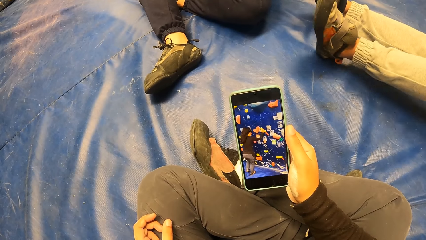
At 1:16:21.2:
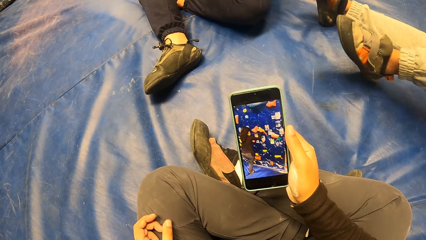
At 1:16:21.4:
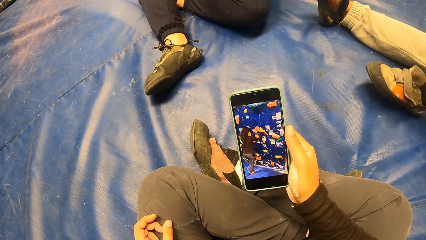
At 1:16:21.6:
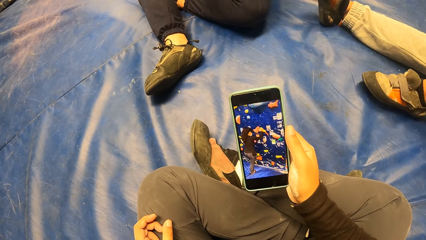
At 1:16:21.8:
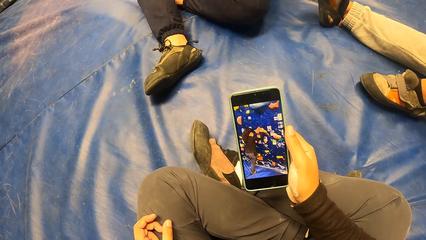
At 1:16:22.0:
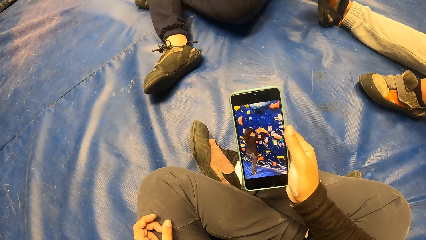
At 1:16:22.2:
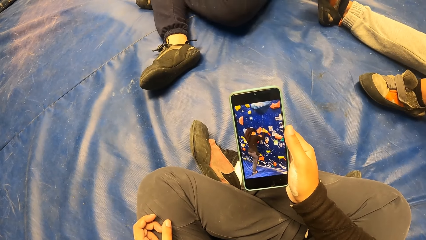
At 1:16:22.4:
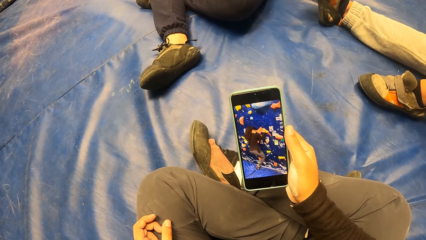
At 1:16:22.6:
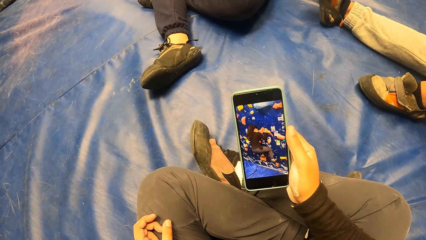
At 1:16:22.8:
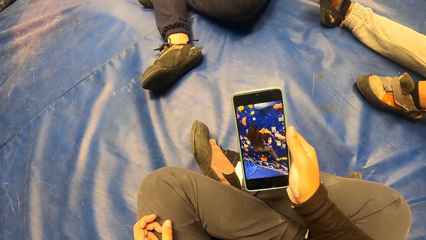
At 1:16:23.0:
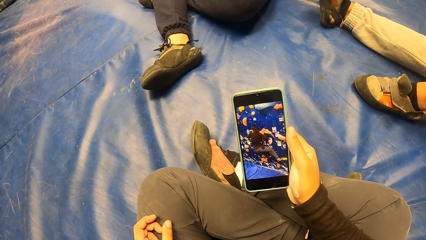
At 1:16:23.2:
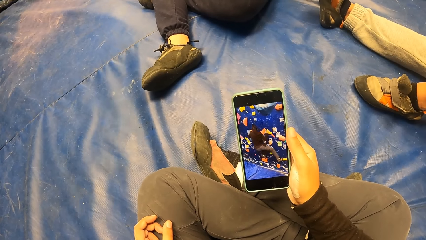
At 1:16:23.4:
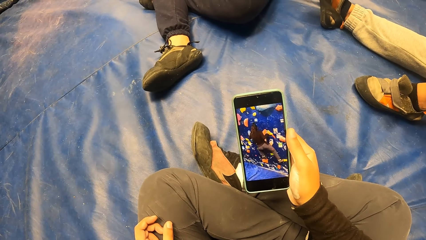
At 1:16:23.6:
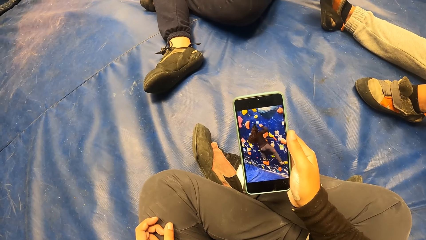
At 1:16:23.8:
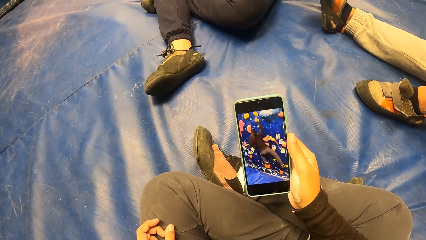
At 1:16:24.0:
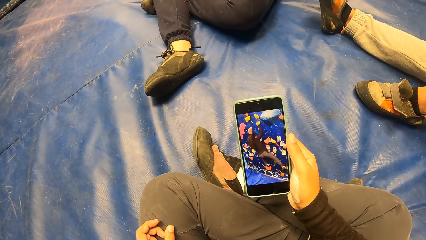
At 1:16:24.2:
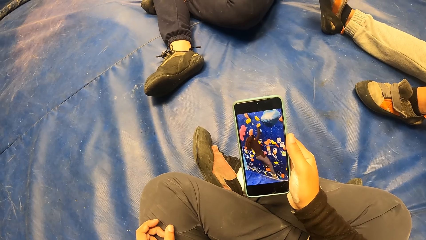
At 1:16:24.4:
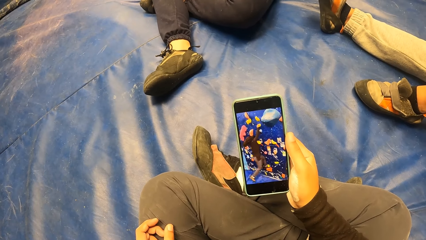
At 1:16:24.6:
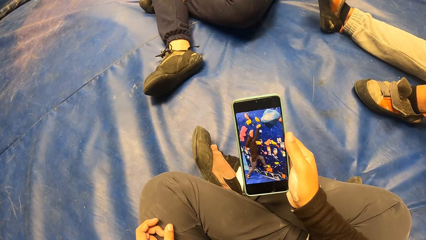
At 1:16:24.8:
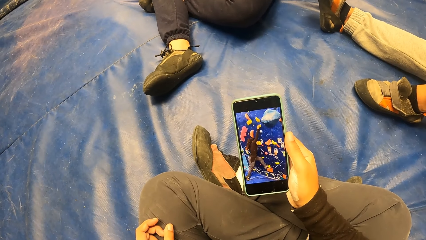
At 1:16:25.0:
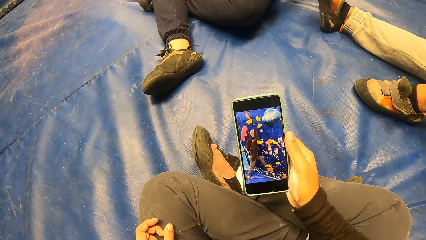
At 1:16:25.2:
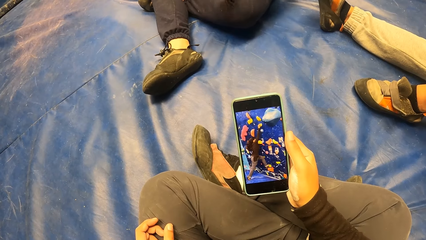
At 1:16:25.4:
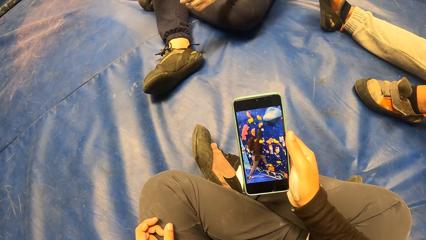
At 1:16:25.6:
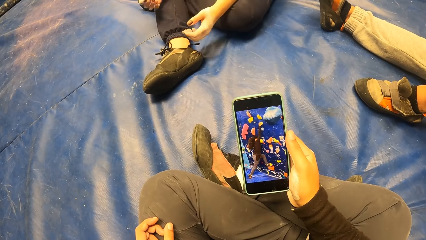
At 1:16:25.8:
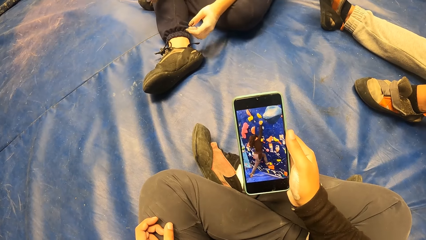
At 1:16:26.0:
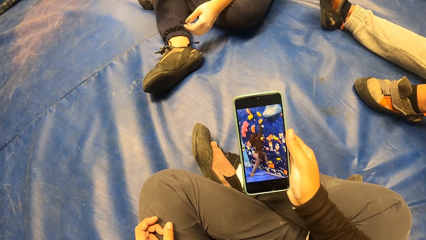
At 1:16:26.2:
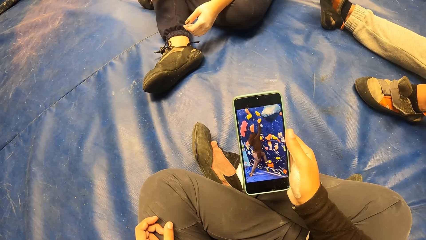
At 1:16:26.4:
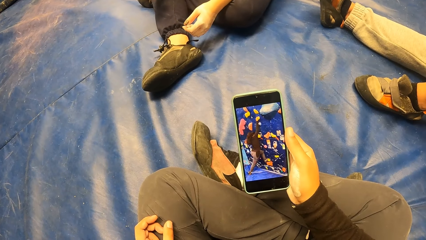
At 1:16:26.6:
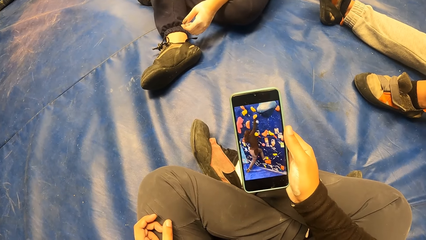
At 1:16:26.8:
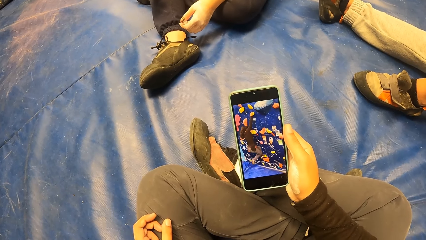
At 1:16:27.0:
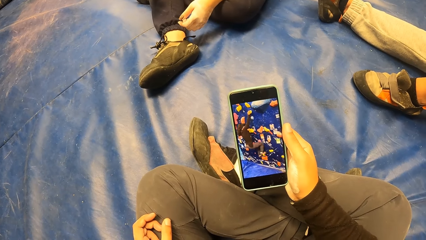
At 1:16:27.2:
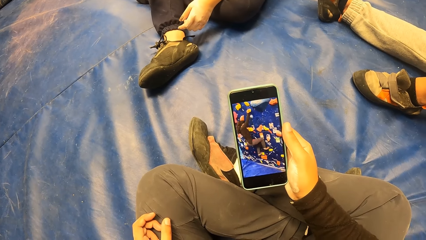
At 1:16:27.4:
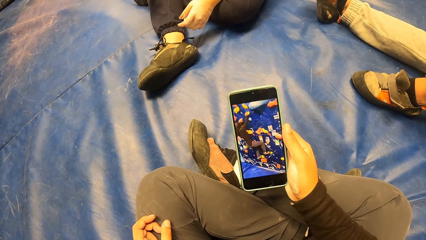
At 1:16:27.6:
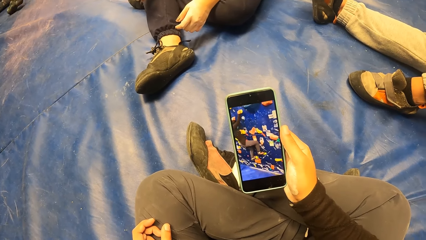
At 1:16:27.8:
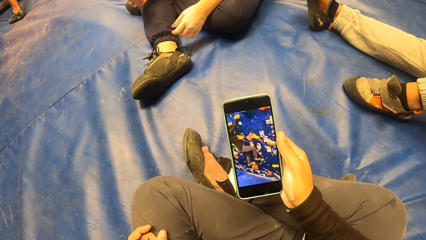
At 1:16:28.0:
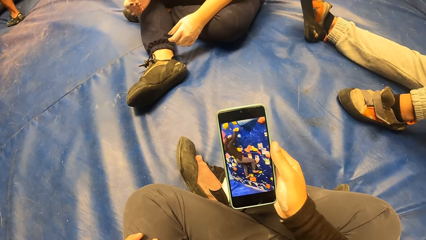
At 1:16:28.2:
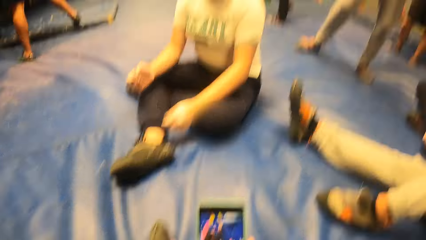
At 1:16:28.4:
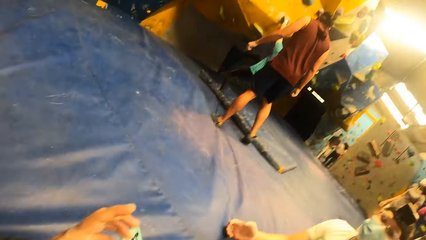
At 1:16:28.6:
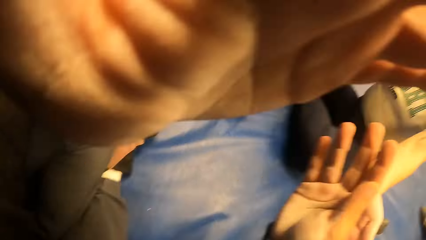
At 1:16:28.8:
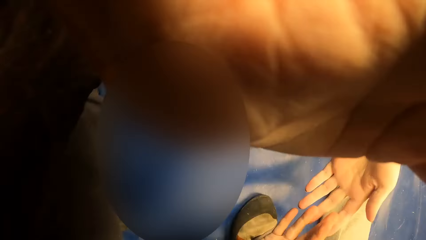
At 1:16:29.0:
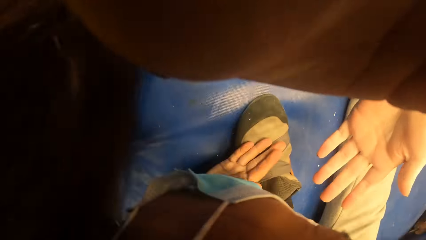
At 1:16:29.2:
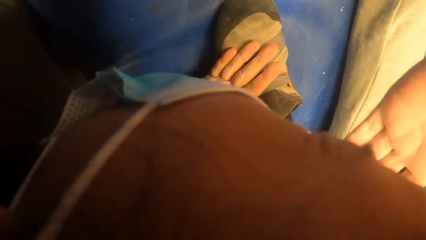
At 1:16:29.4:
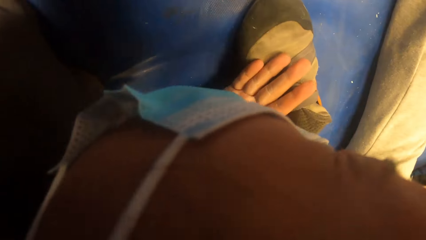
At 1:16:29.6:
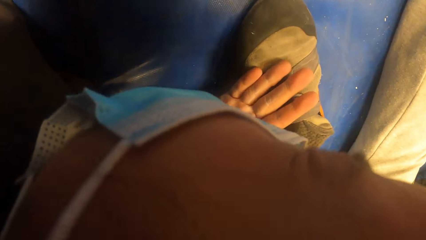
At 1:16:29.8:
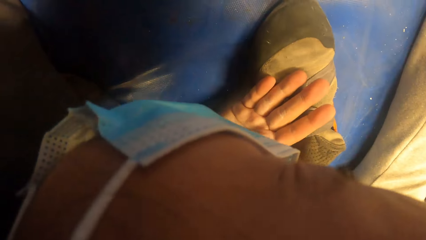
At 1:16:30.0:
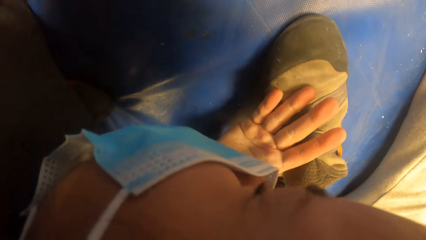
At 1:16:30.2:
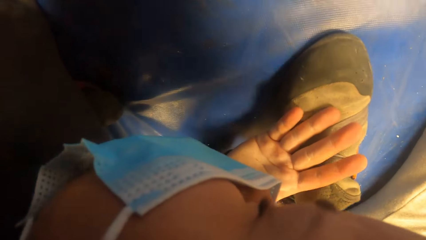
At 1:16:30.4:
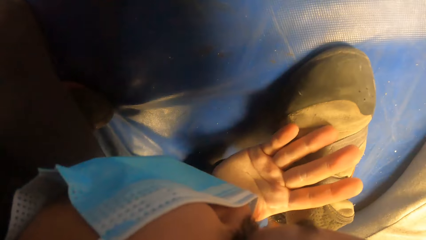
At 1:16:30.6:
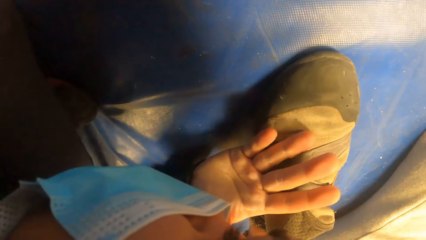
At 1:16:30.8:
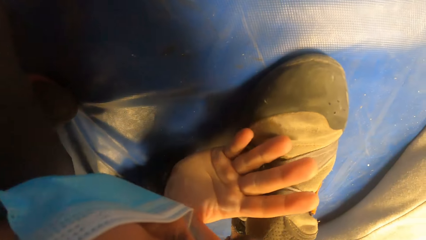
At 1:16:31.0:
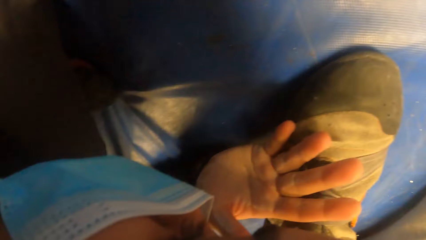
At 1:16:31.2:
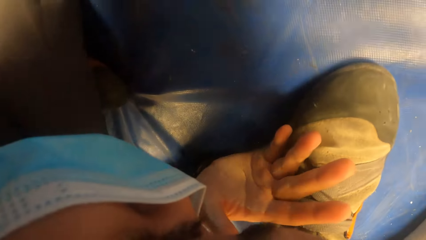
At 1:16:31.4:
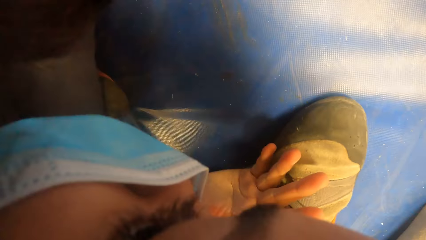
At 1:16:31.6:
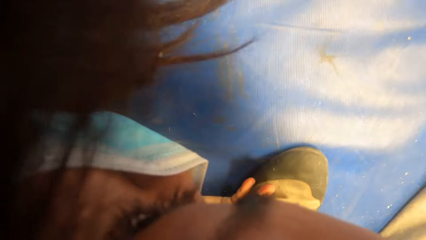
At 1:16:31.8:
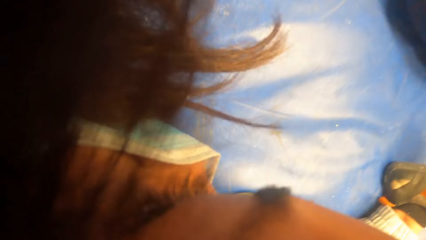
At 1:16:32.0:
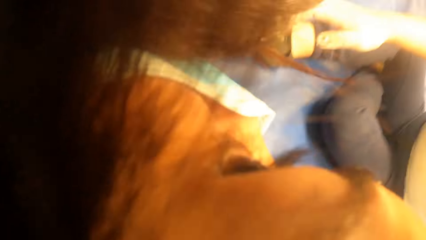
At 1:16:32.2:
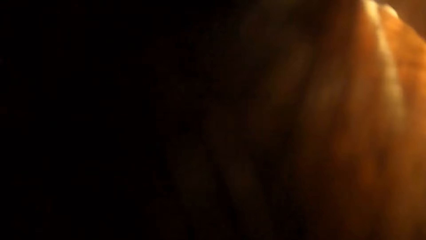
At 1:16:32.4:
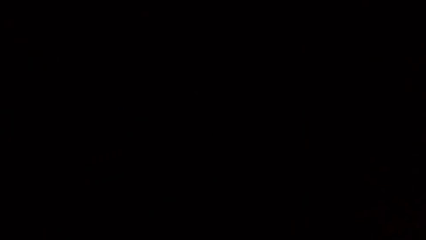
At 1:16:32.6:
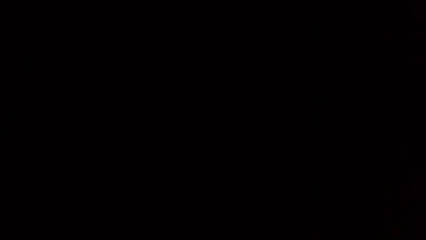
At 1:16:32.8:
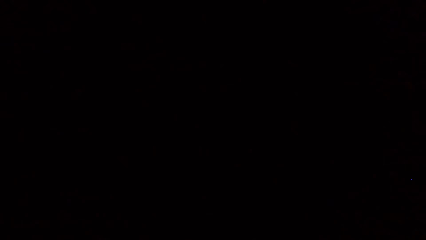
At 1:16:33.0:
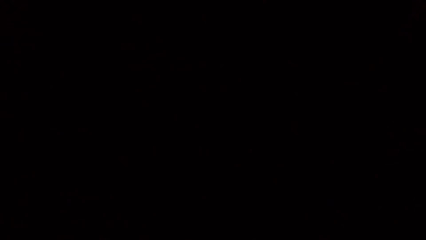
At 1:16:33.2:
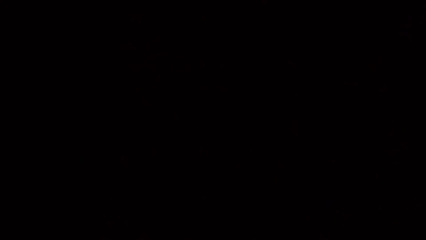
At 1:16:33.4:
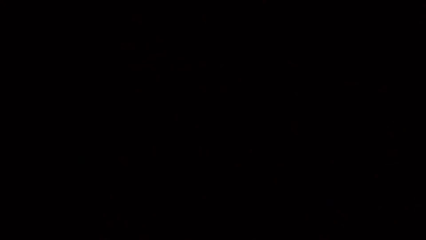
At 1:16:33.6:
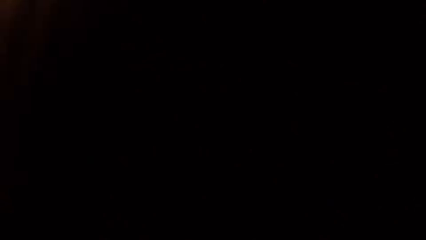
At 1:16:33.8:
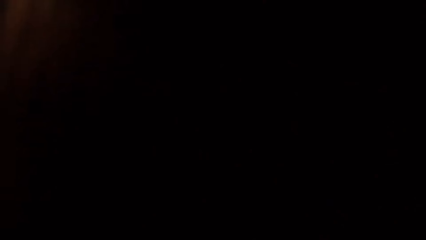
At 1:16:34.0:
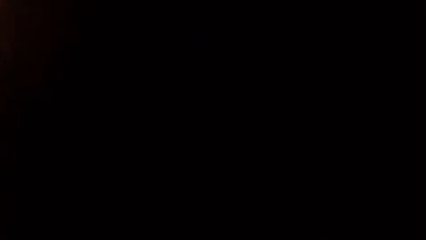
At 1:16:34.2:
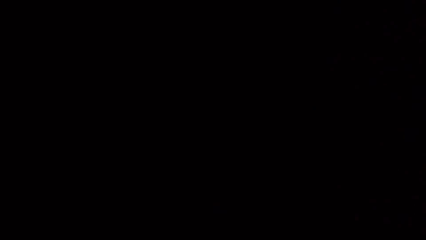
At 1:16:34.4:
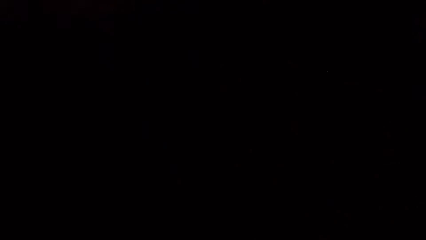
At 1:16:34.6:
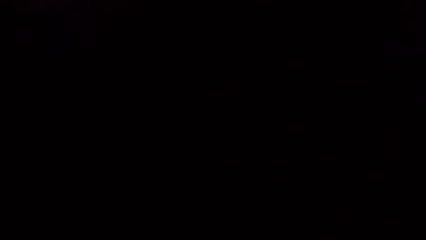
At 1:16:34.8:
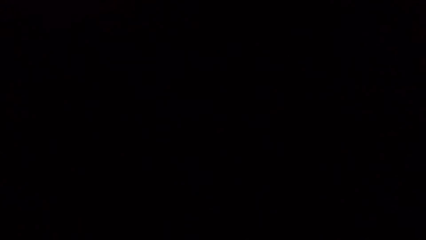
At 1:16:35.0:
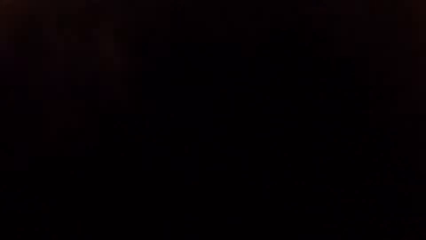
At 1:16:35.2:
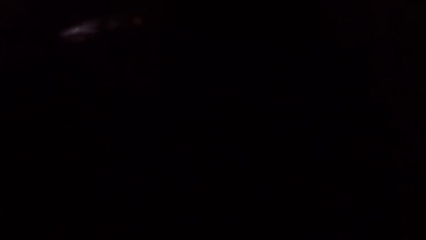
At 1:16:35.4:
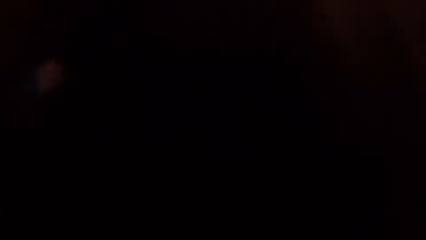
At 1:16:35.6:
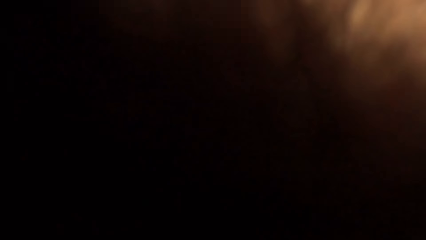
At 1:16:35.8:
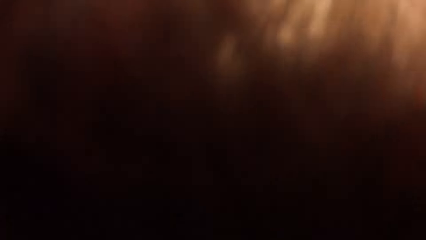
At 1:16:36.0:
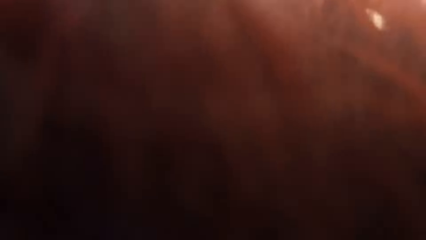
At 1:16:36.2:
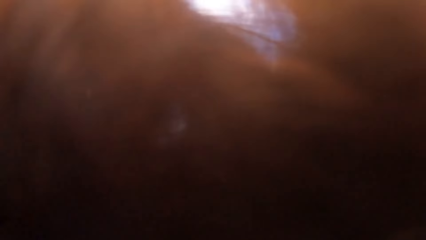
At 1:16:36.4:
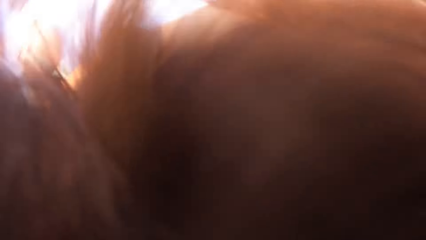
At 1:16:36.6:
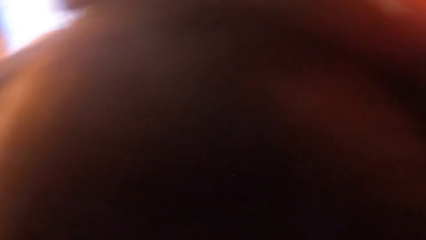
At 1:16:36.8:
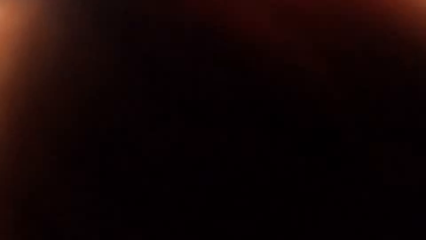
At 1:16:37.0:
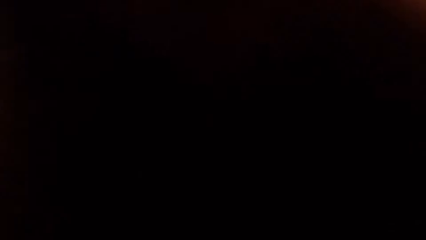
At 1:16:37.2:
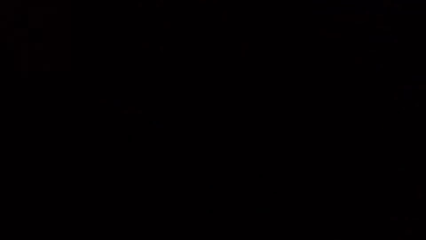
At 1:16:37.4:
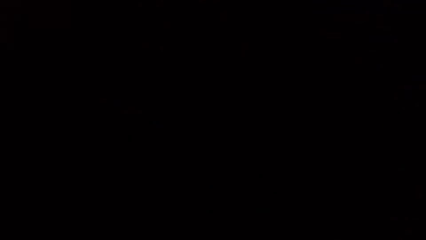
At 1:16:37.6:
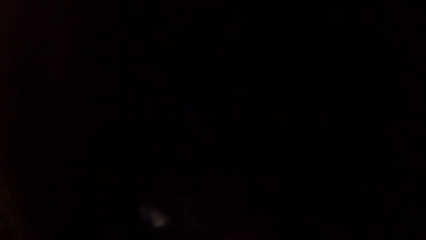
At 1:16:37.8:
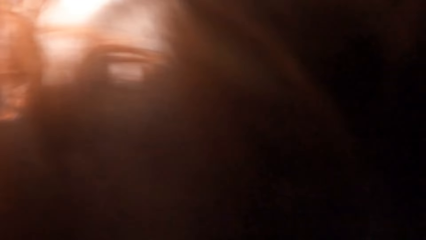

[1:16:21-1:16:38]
A person folds the left leg. The woman stretches the left hand. The camera wearer looks at the hands. She touches a camera on her head with her right hand. She walks in the room. She covers the camera.
